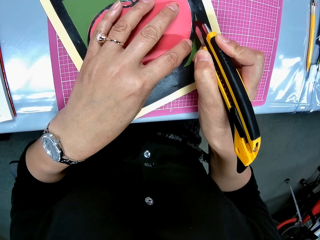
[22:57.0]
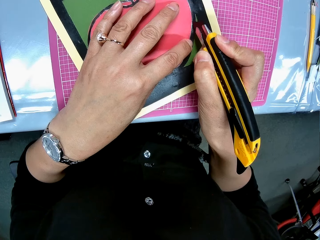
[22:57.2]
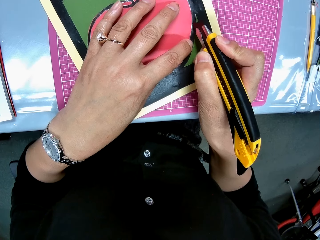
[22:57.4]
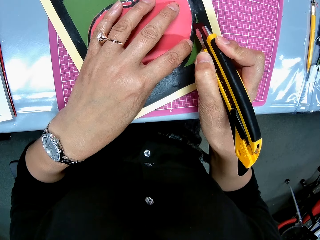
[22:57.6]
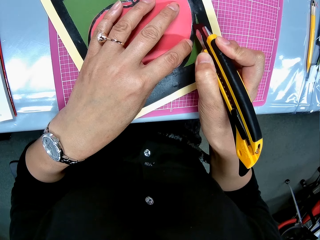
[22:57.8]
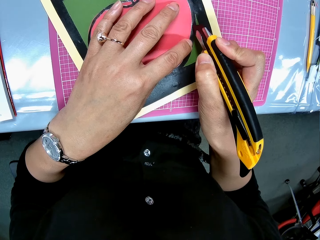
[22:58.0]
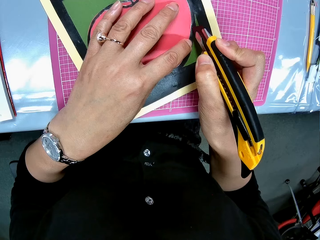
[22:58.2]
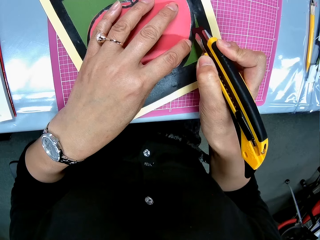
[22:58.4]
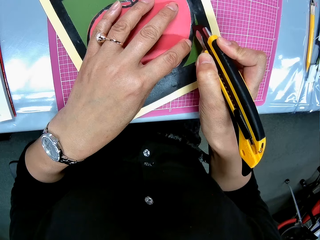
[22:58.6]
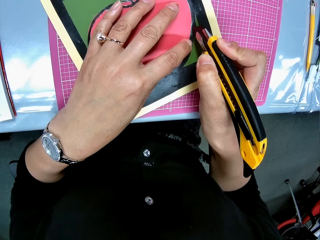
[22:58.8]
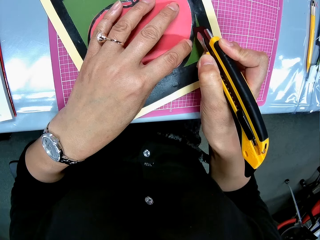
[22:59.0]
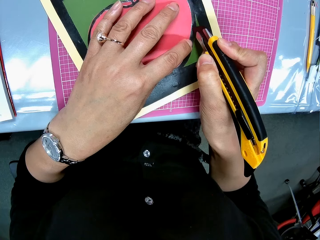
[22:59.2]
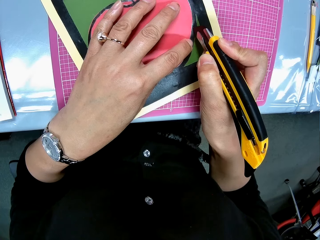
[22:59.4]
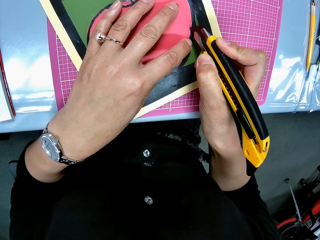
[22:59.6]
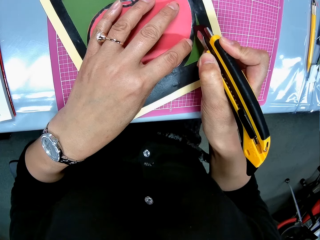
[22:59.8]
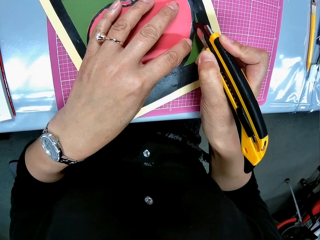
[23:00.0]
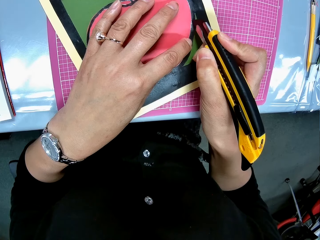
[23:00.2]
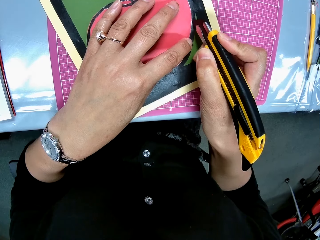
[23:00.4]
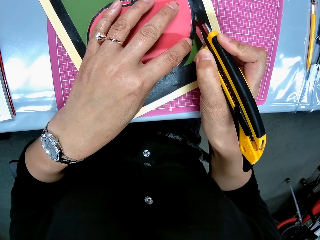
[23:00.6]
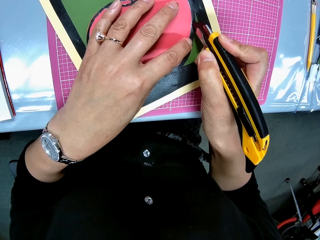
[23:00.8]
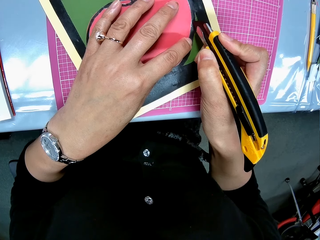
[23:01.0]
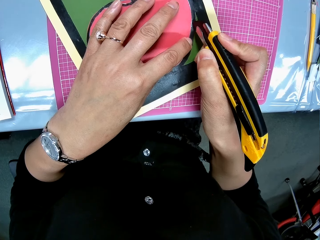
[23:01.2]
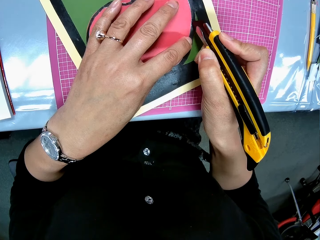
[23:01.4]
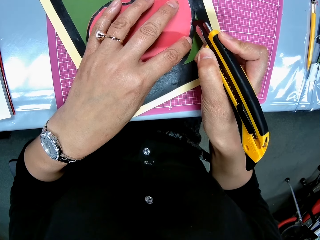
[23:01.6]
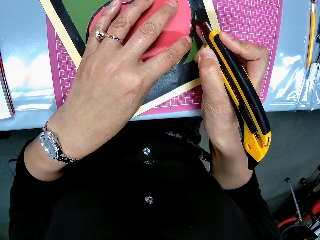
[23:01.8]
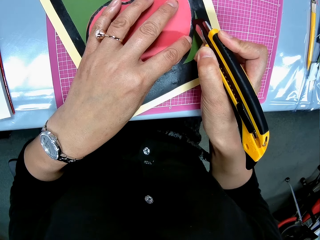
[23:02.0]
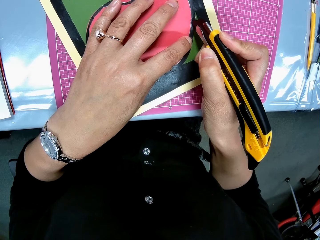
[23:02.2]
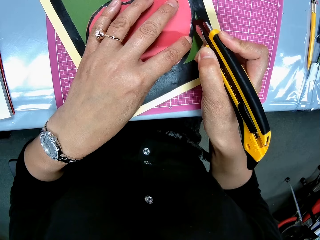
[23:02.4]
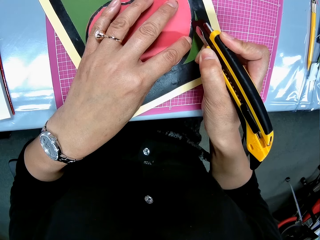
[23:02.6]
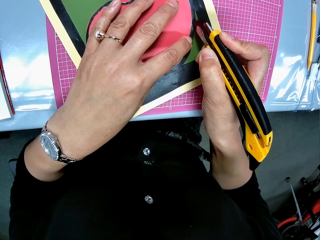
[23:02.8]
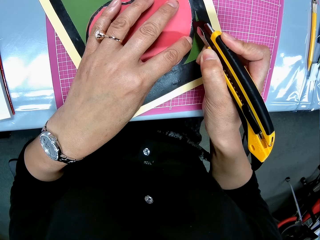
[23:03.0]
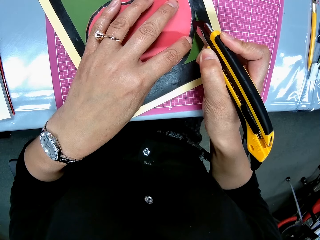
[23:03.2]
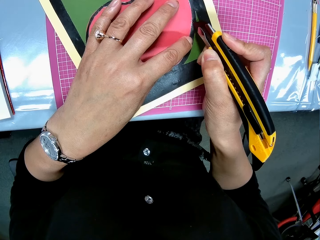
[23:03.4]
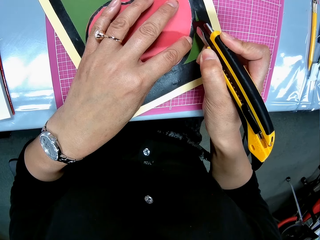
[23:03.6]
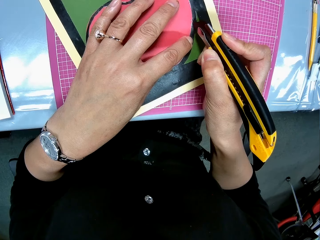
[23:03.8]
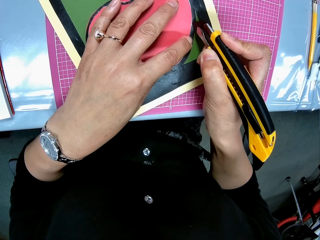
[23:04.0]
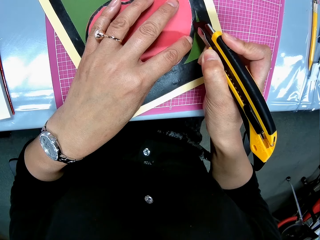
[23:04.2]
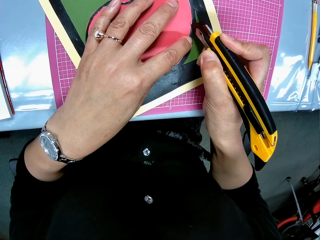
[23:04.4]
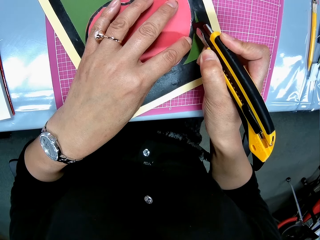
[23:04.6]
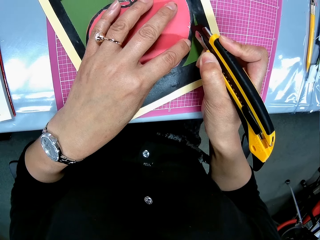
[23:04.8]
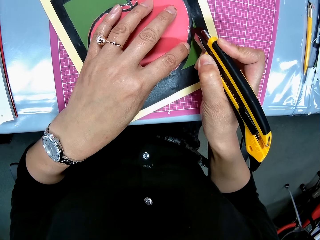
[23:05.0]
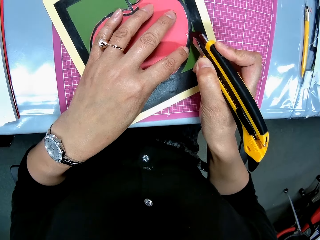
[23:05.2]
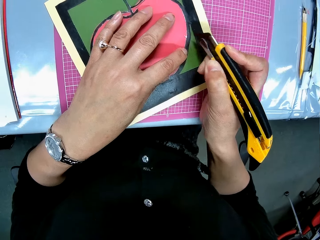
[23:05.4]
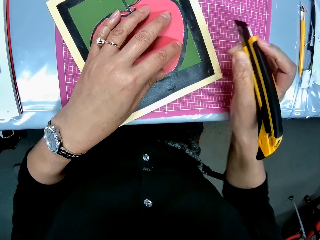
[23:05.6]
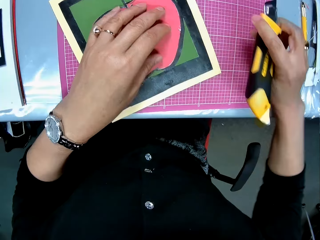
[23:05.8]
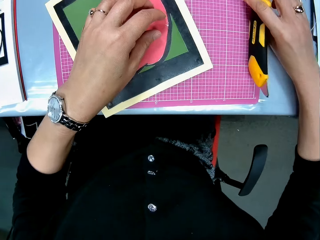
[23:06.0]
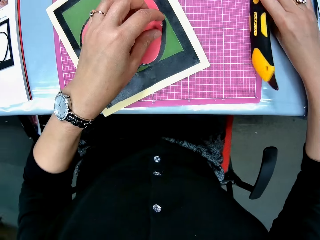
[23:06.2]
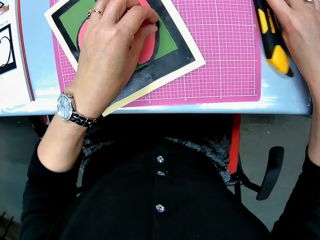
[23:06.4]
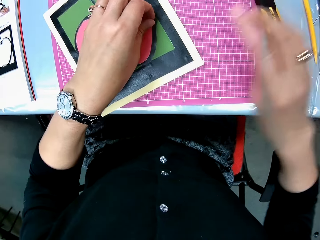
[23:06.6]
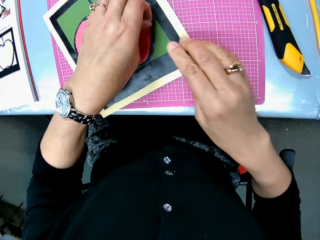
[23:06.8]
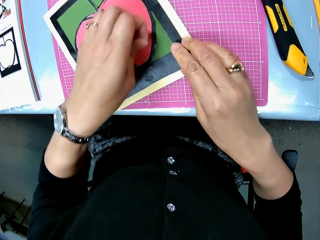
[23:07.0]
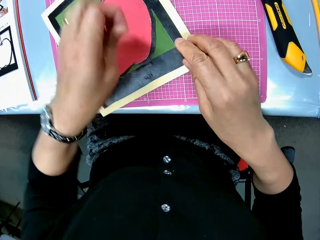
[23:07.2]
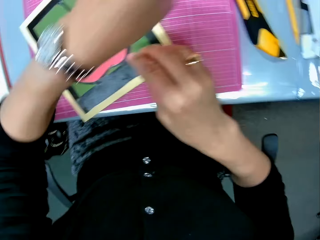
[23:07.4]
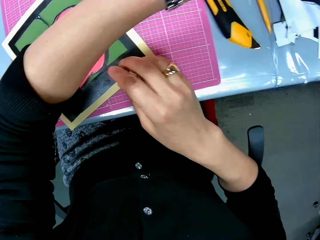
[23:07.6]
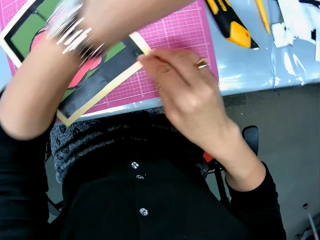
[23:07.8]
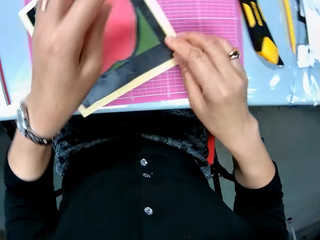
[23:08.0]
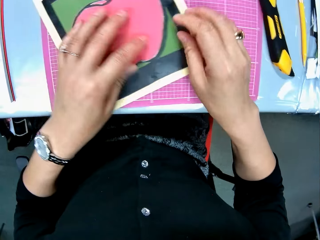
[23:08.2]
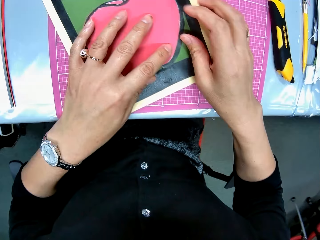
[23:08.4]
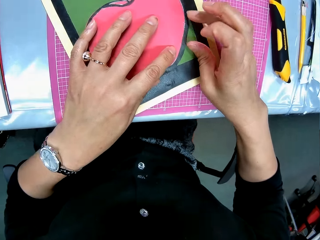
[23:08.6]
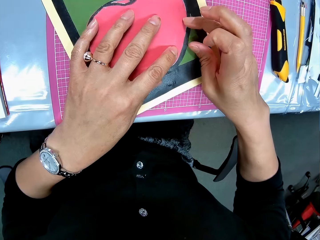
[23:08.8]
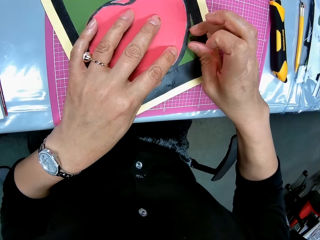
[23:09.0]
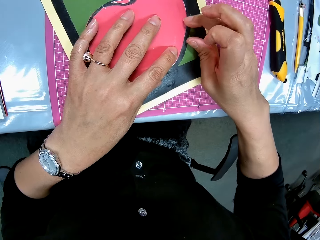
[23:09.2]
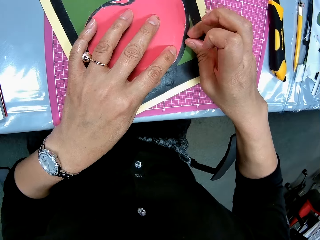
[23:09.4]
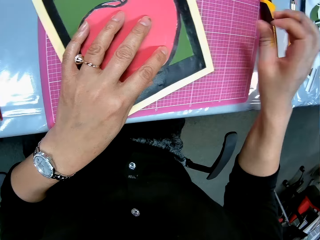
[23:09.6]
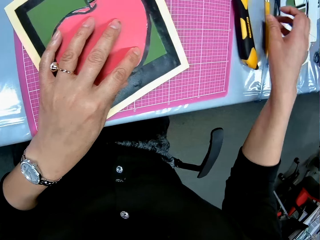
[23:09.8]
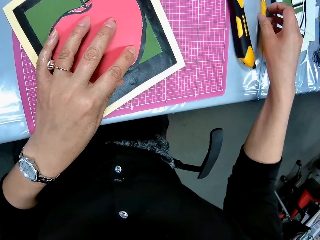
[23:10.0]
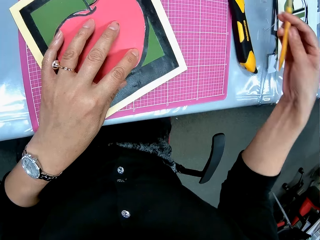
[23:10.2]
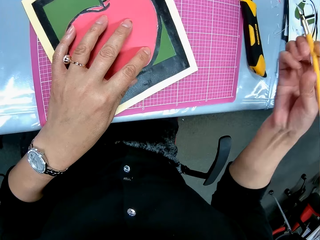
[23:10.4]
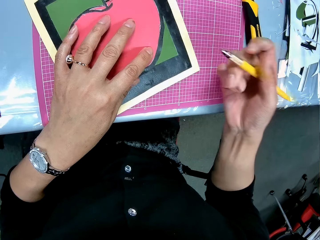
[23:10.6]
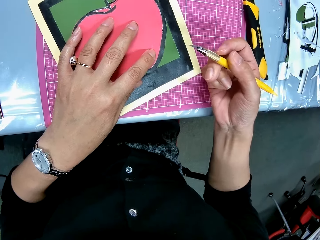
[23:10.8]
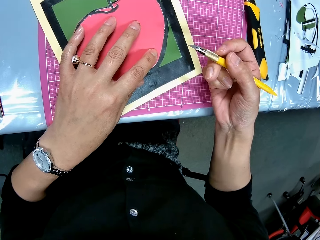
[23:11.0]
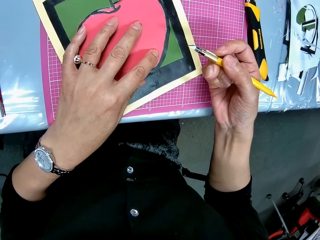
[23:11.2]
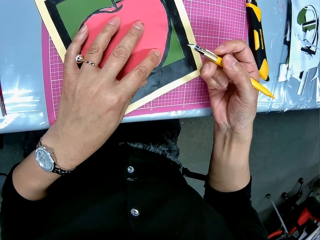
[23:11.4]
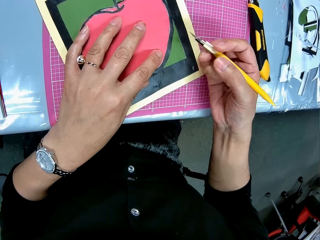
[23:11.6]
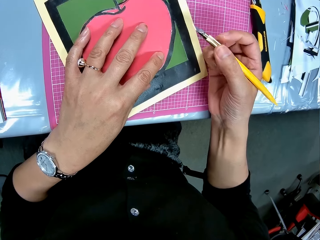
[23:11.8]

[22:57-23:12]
The camera wearer drops the craft knife or drawing pen on the table. She pinches a section from the apple drawing and throws away the section. She scratches the apple drawing. She touches the surface of the cardboard paper with her right hand. She picks up another craft knife from the table.

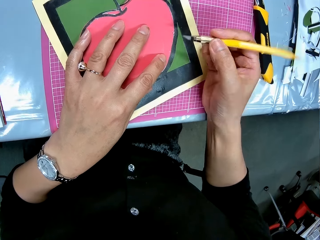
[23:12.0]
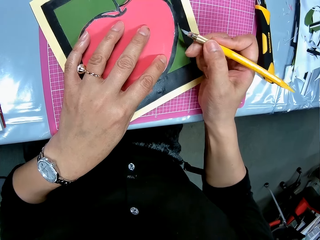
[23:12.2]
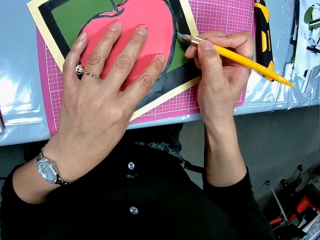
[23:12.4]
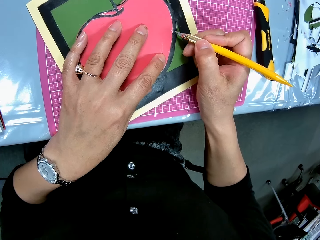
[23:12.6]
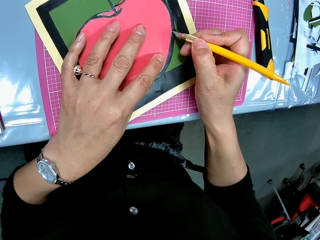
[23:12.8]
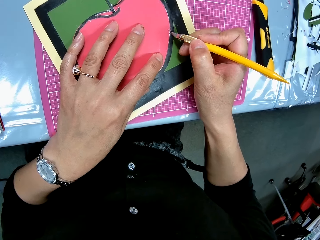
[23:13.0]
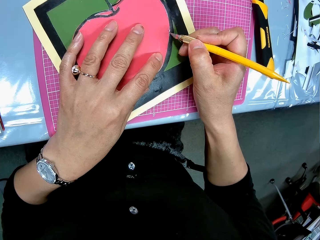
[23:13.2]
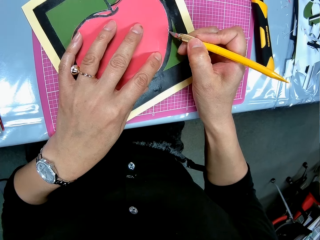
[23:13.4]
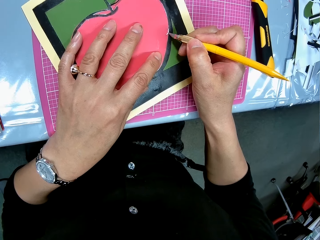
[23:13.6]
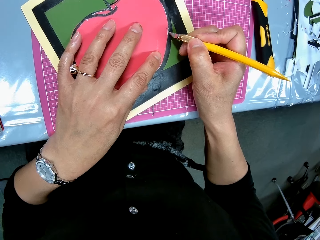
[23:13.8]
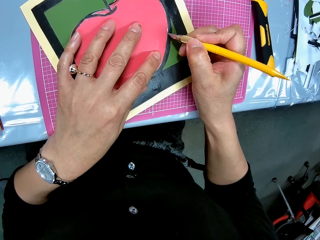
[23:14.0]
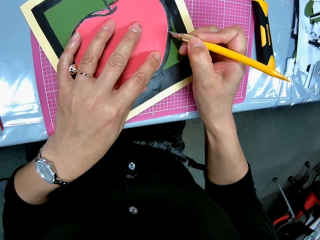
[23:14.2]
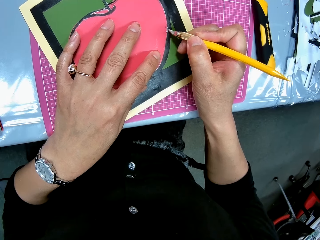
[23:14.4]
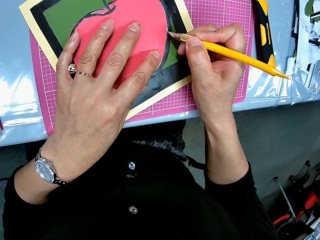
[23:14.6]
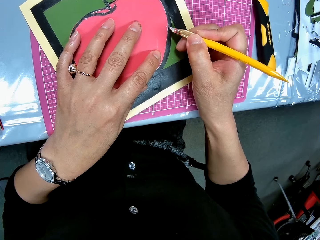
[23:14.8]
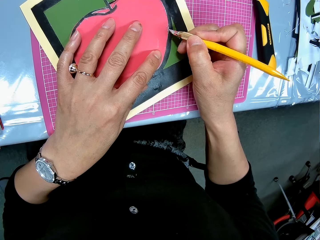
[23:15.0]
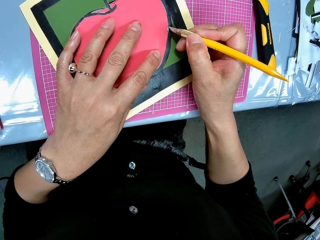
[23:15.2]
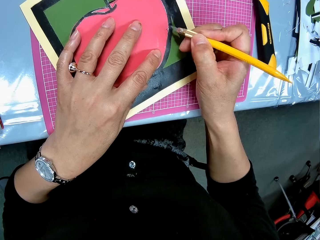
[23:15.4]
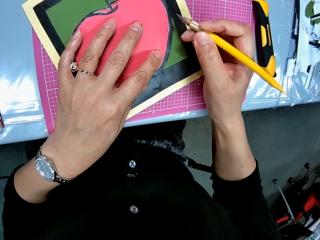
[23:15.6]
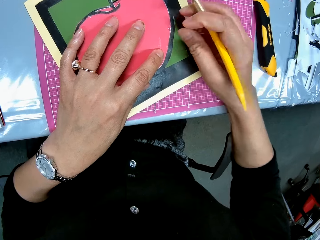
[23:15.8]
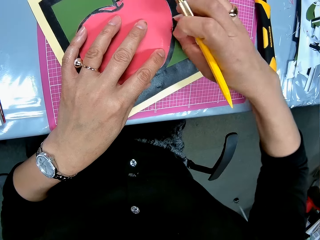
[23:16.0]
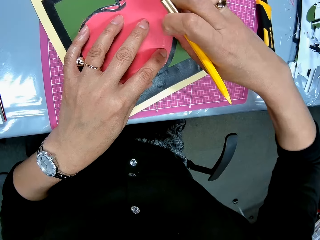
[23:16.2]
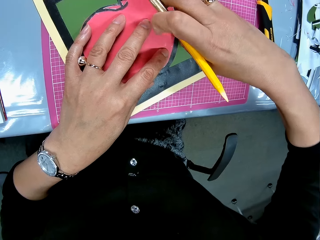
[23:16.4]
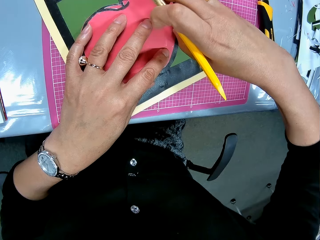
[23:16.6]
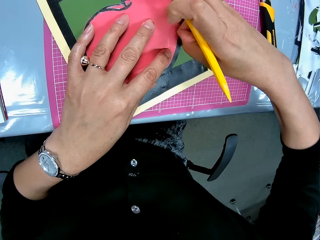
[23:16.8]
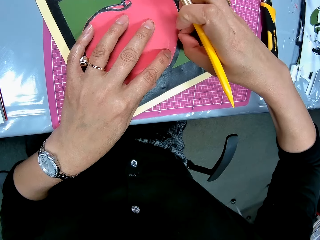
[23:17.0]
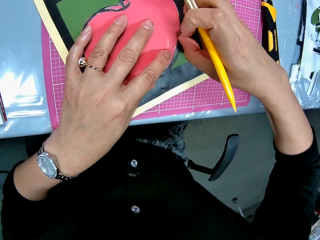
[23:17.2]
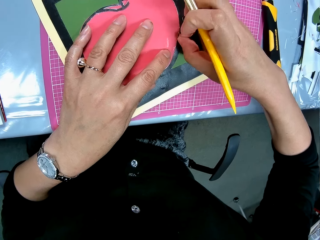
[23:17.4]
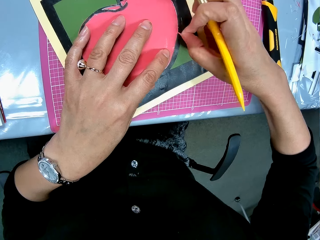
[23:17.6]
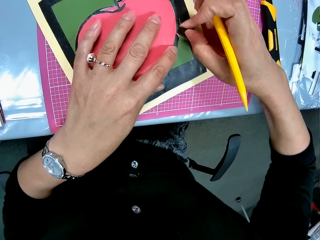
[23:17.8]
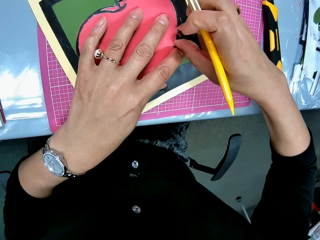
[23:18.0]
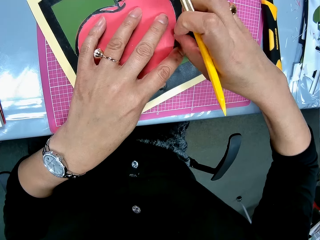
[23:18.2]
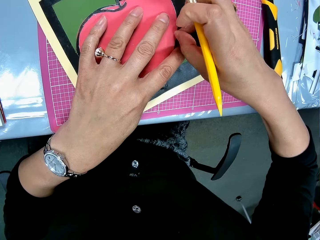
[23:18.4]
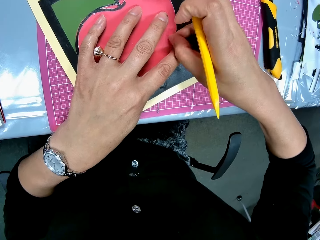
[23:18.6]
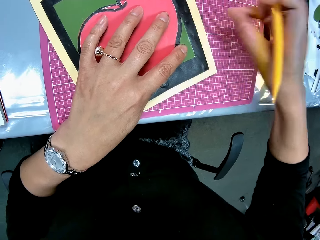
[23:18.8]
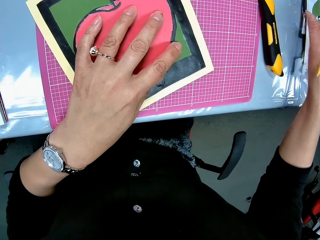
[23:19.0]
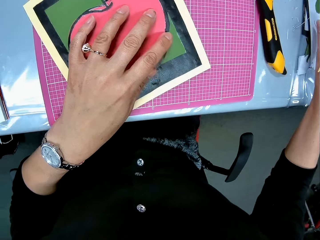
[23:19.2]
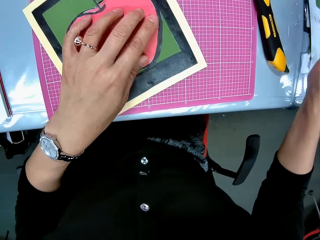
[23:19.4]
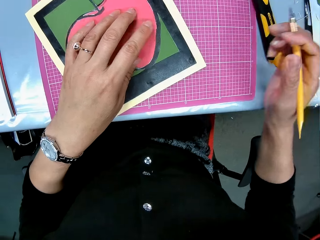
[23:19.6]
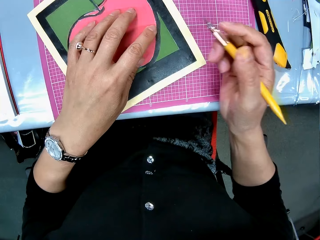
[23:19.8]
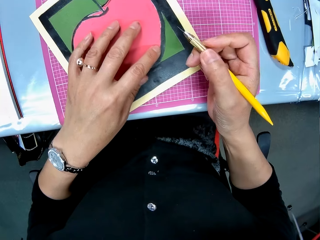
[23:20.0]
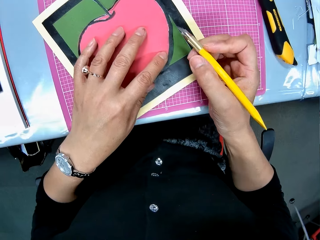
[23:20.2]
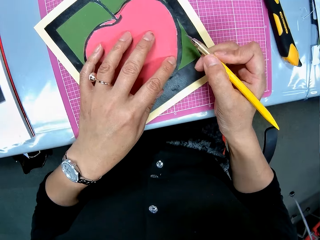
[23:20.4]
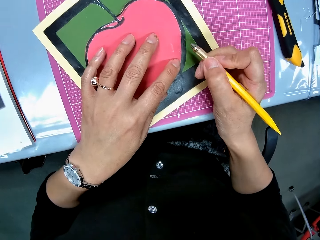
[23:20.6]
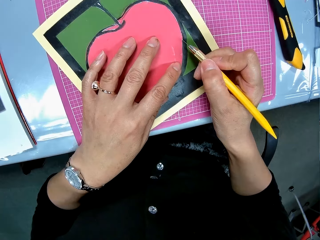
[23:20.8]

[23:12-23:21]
The camera wearer draws the apple with the drawing pen. They gently cut the cardboard paper with the craft knife. They pinch a piece section from the drawing and place the pinch aside.
